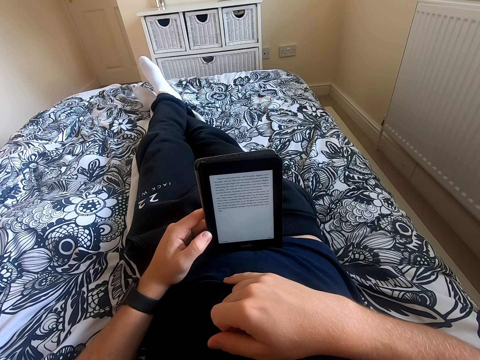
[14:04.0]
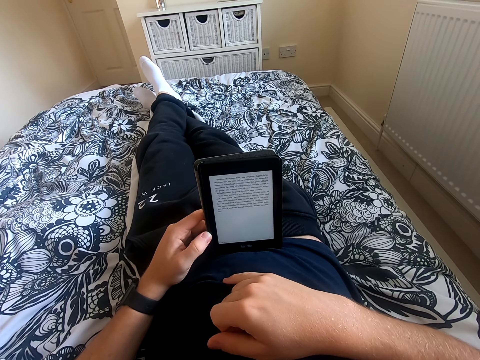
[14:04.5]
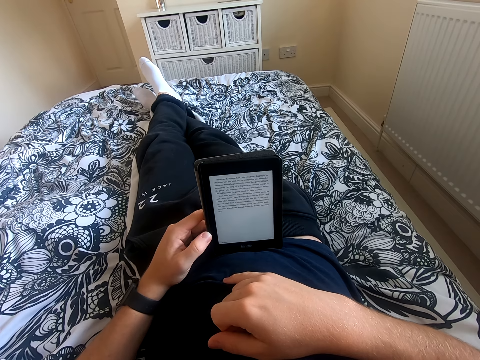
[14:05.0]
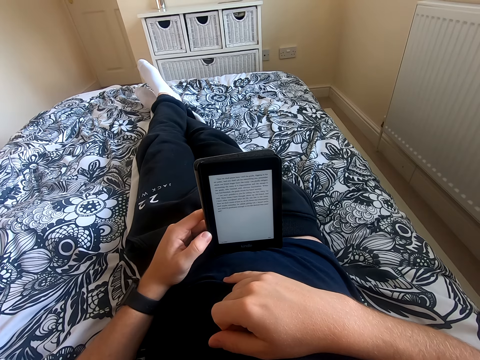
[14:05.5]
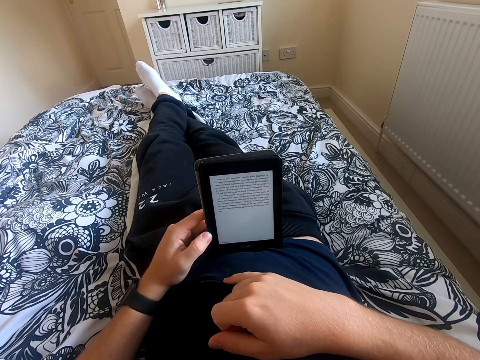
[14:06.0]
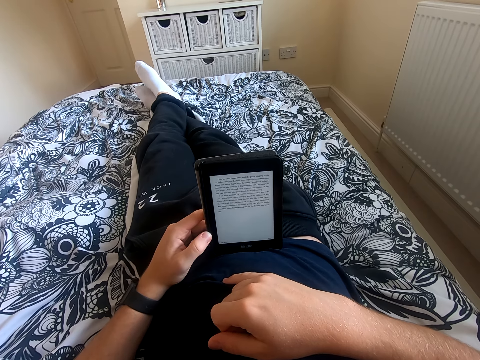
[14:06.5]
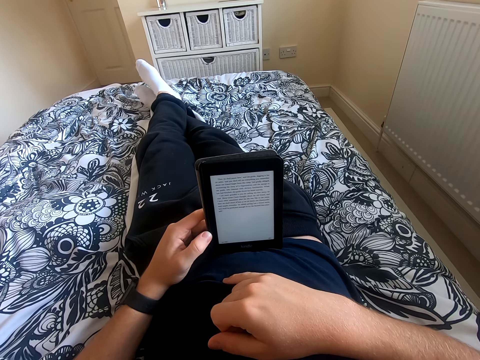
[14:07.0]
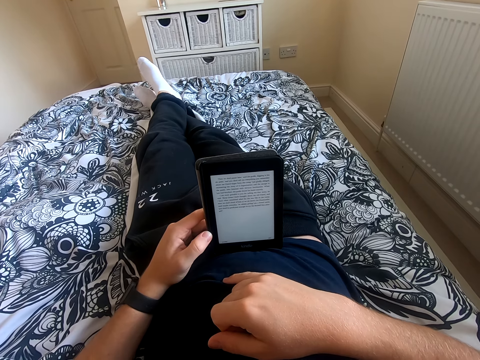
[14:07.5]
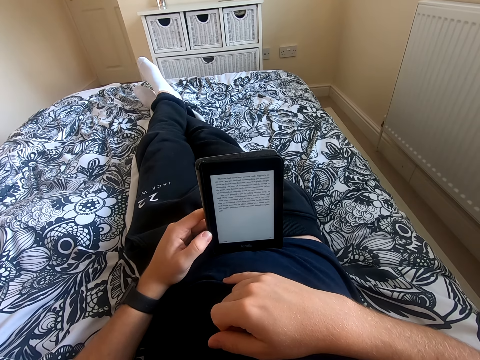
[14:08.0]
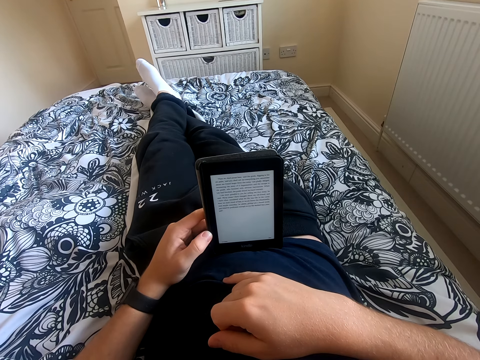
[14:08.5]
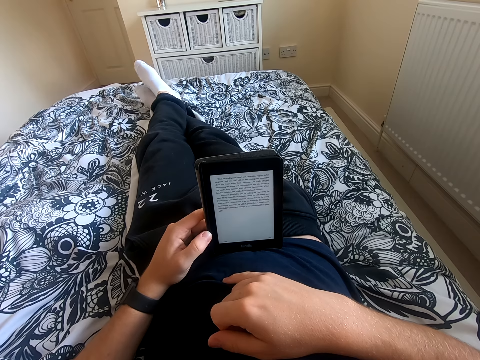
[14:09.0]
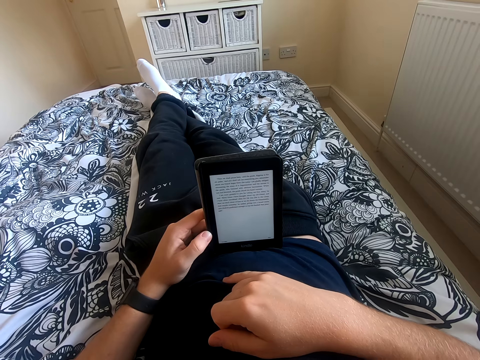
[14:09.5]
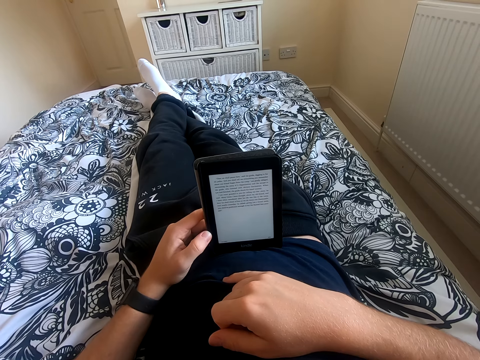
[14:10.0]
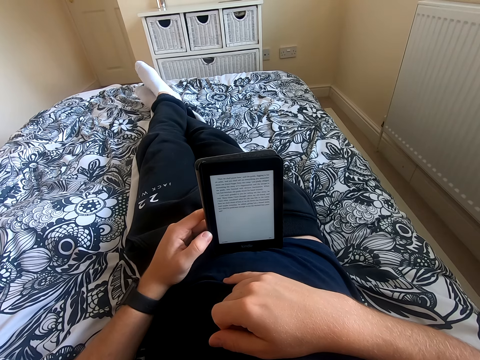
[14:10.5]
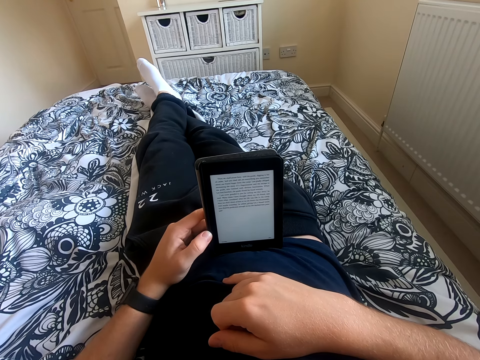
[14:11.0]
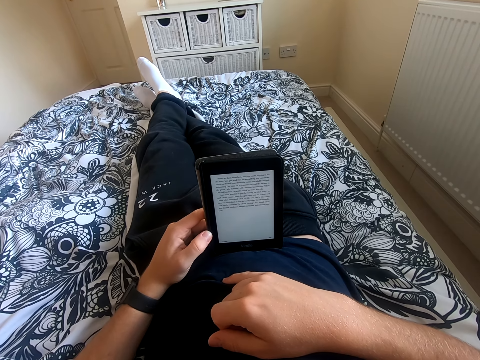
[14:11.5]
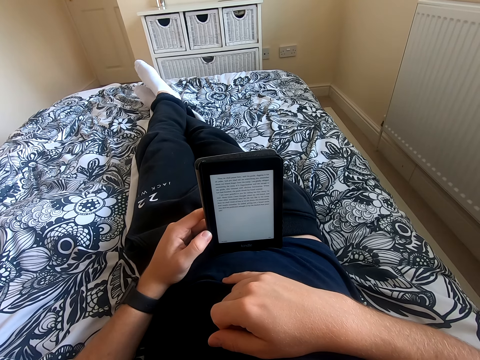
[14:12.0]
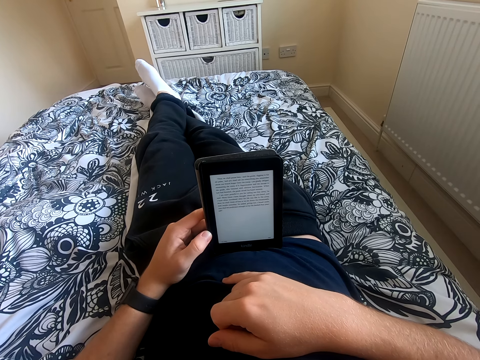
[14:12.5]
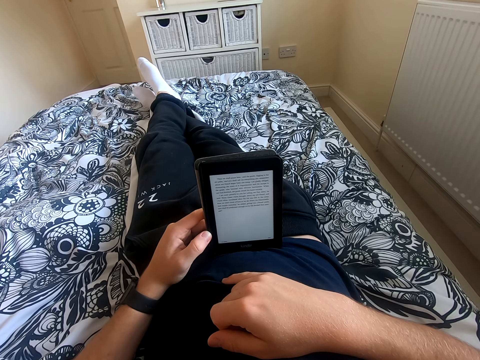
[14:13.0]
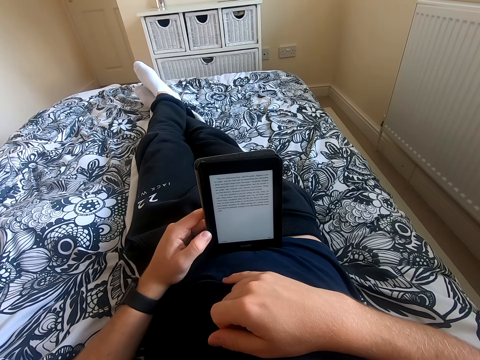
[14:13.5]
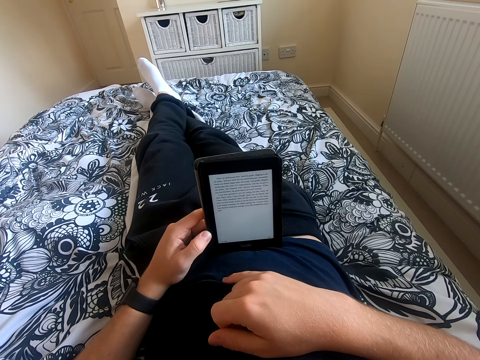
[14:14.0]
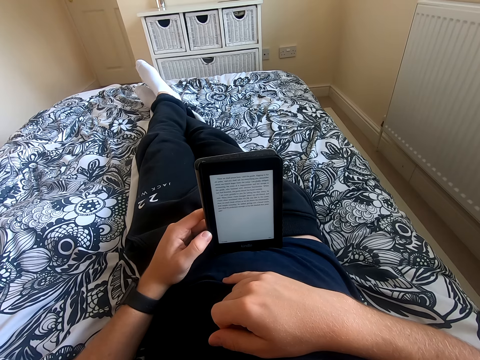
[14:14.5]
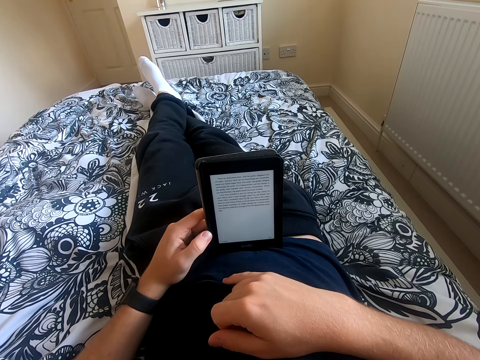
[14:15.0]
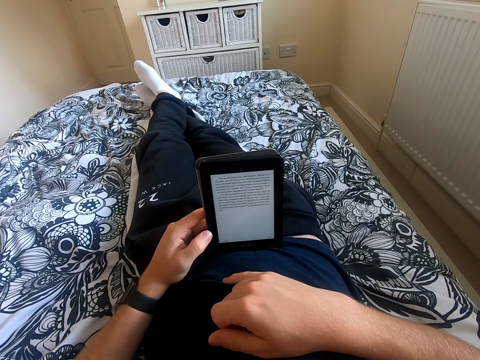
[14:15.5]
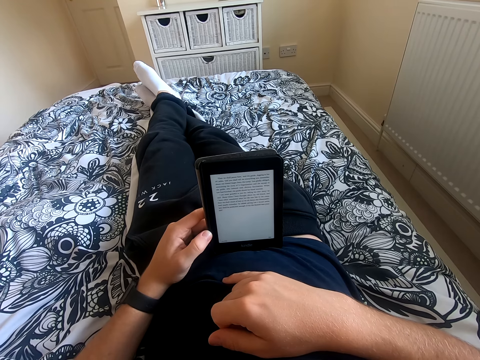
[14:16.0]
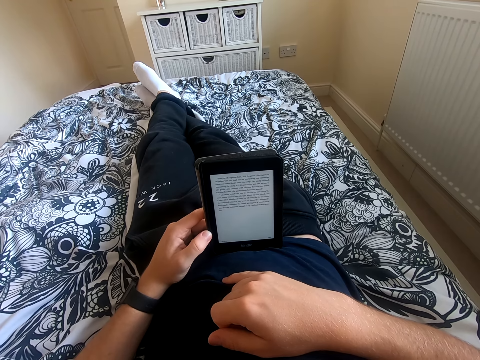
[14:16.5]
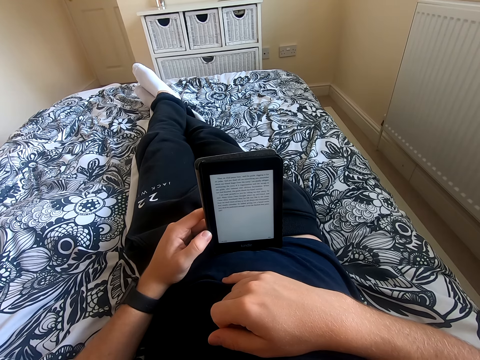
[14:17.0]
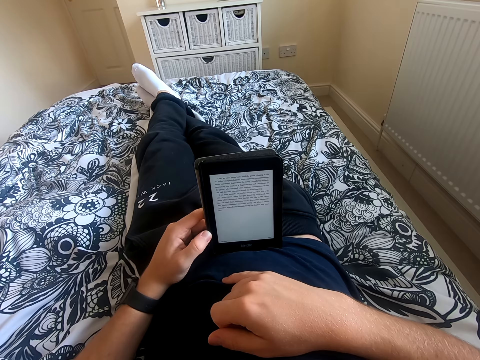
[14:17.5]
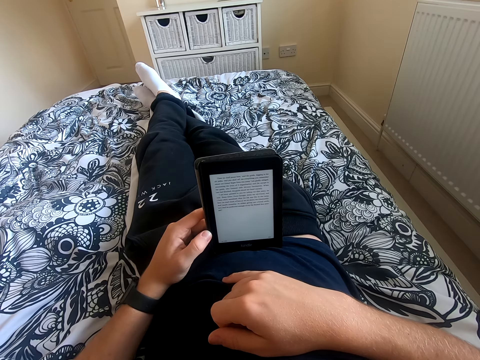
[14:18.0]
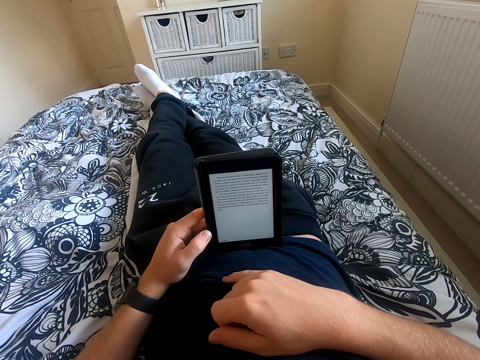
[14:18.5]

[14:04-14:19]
The camera wearer places his right hand on the belly. He reads the book on the tablet. He shakes his feet.

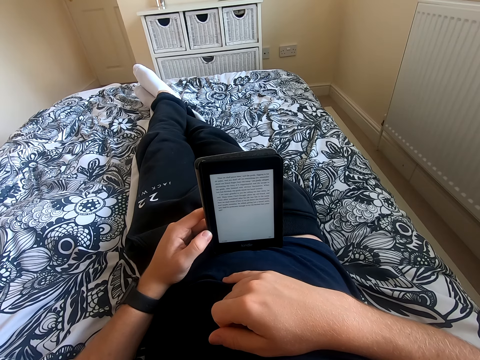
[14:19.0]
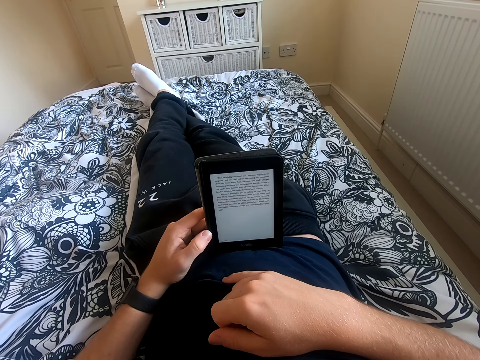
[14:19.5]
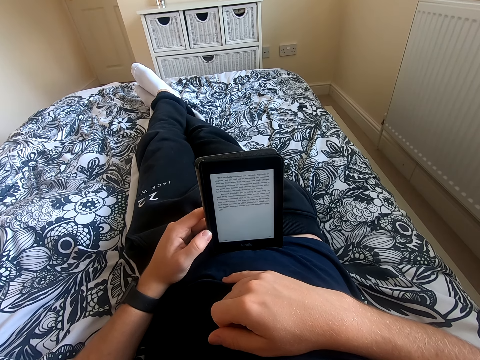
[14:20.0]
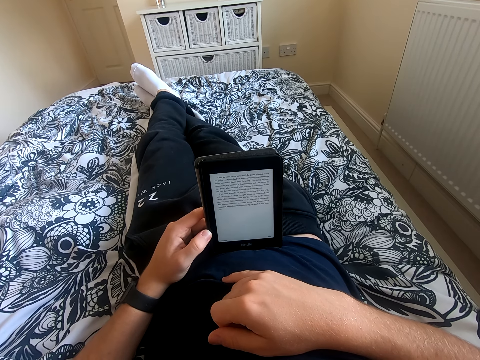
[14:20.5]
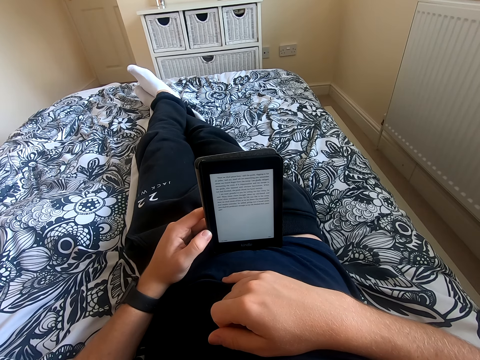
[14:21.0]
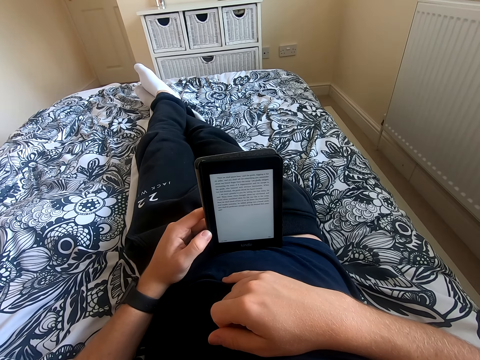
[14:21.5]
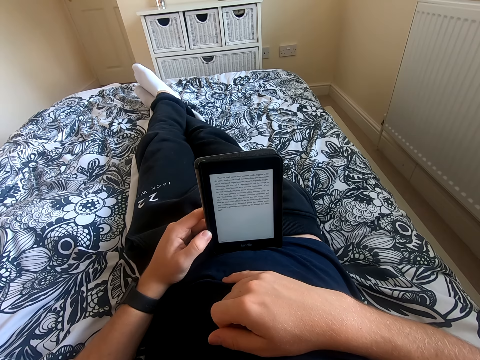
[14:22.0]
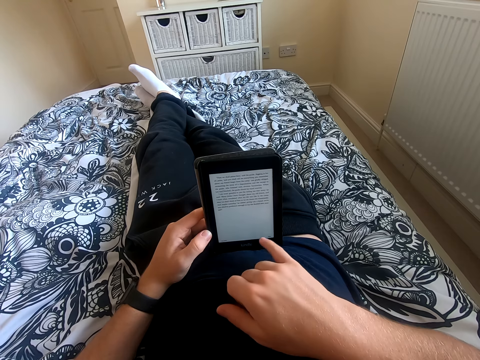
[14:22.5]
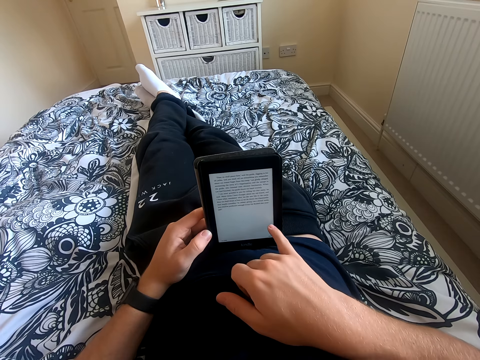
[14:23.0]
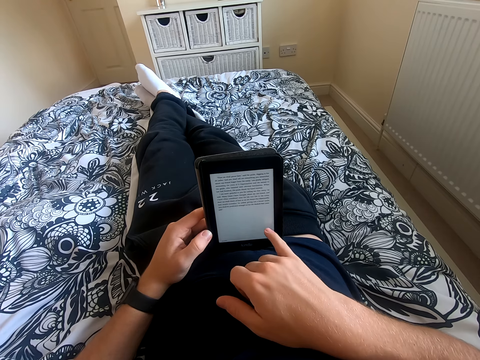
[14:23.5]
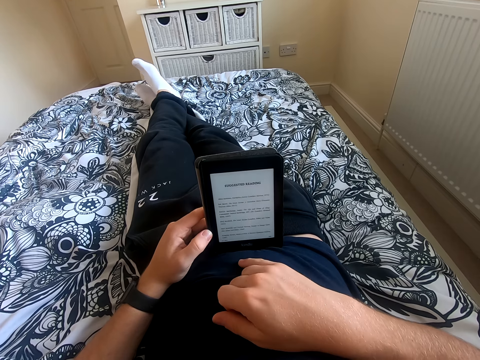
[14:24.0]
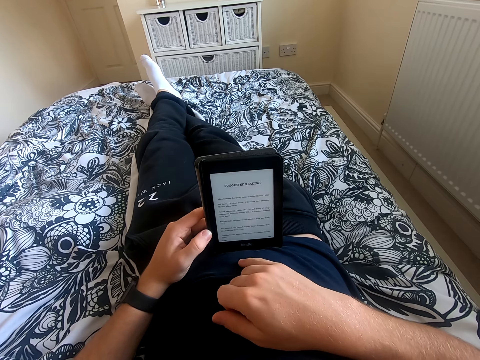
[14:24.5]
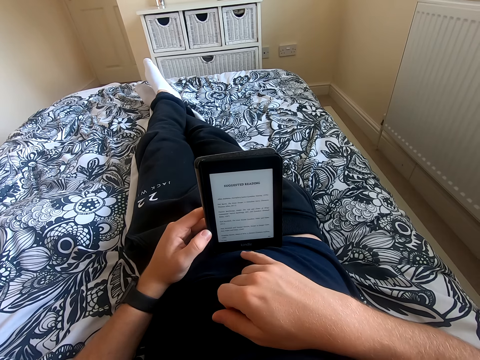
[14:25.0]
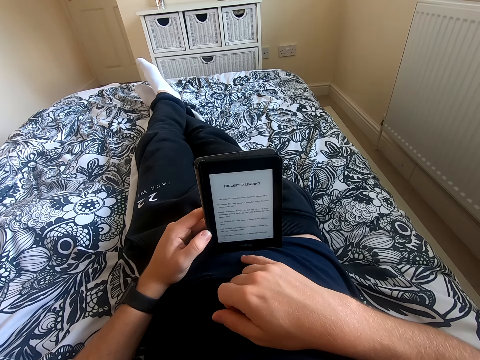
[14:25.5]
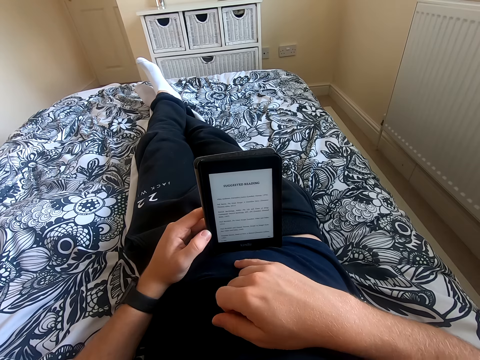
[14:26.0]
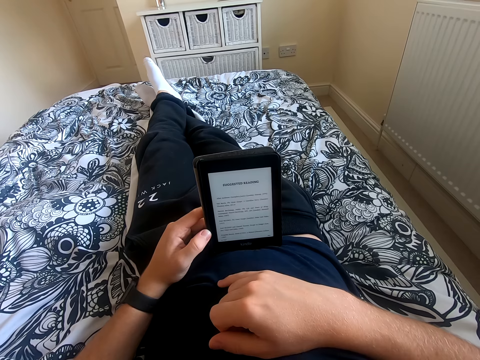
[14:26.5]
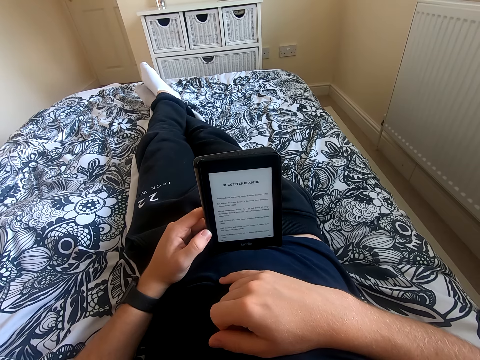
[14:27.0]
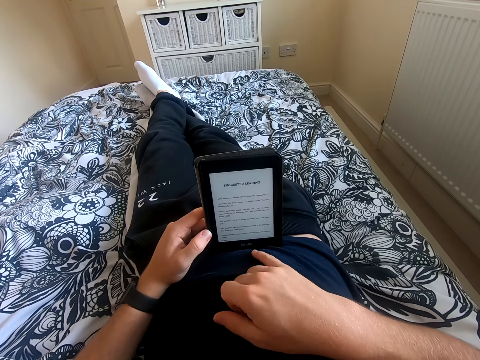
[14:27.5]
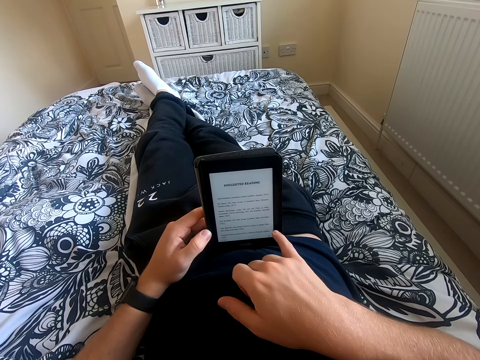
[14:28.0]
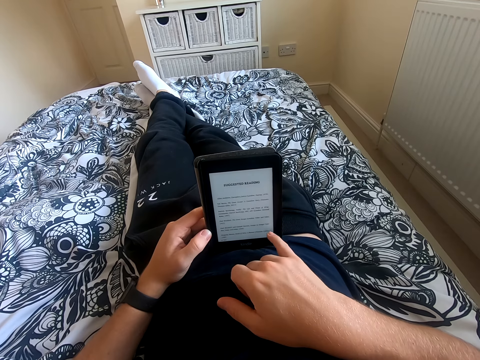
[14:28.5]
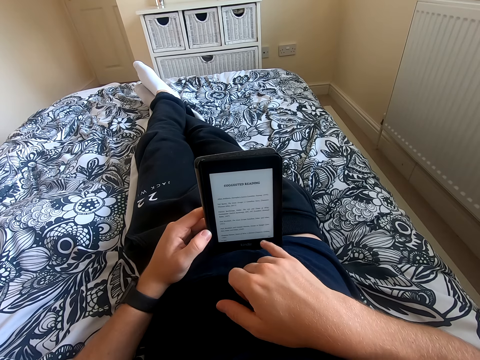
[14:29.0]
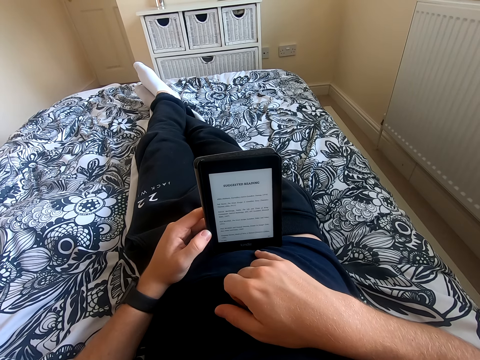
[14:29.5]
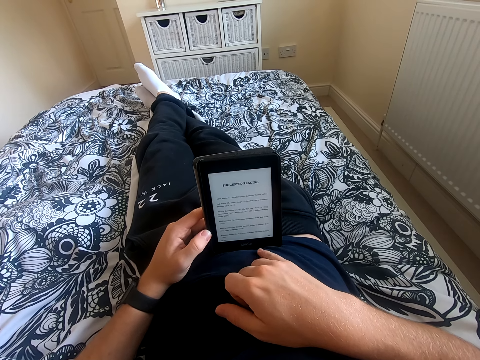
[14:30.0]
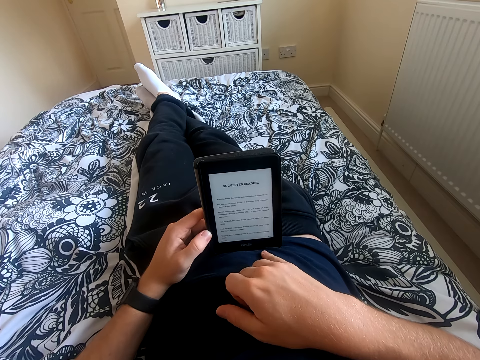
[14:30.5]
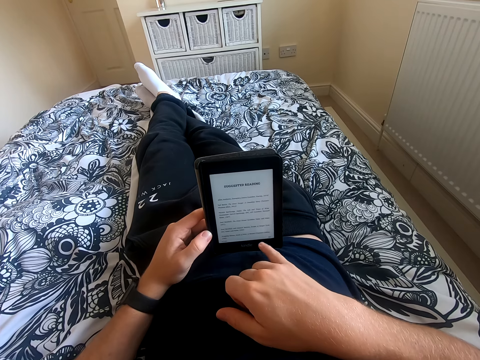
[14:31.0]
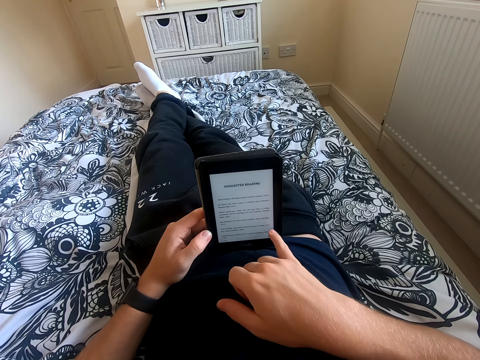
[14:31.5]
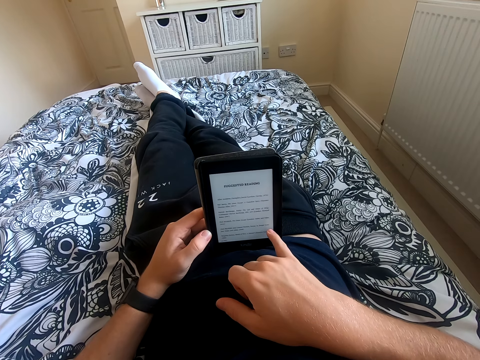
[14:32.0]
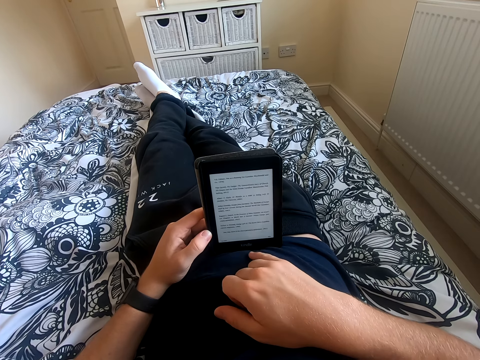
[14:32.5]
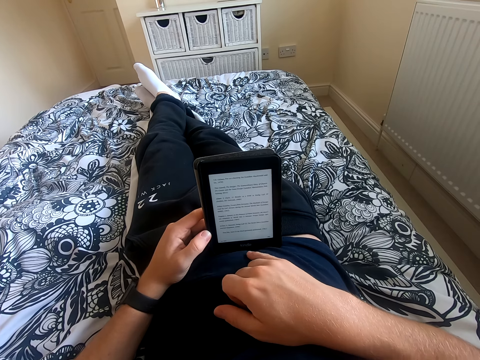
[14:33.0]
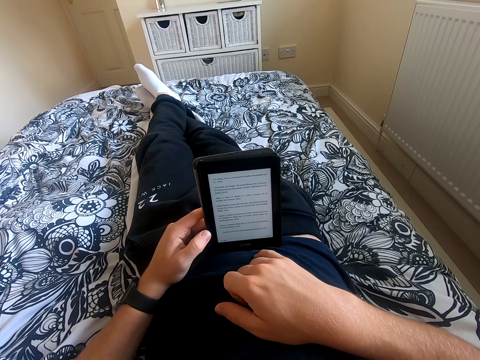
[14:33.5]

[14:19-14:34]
The camera wearer reads through the tablet. He shakes his feet. He scrolls the tablet. He reads the book on the tablet. He operates the tablet.
